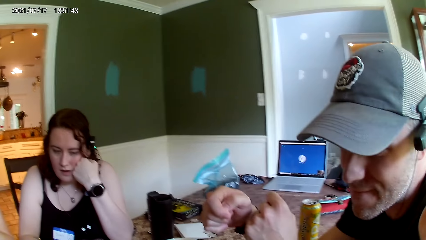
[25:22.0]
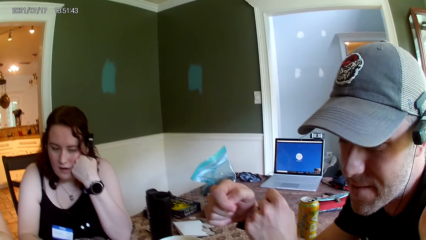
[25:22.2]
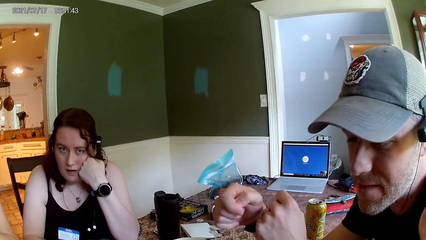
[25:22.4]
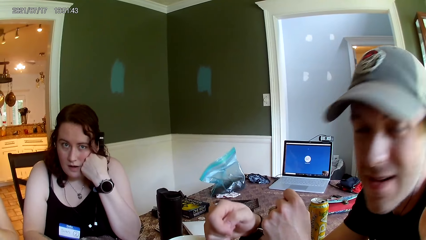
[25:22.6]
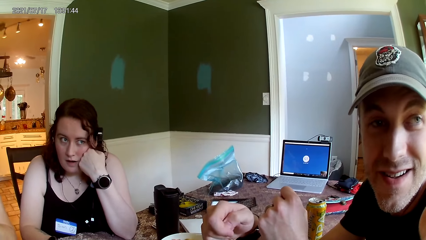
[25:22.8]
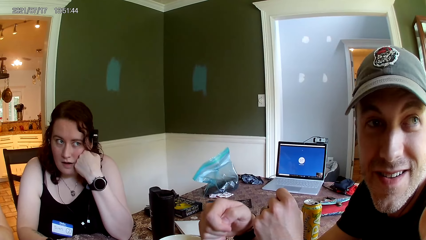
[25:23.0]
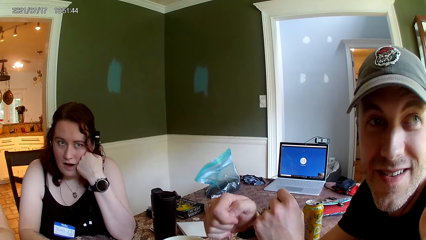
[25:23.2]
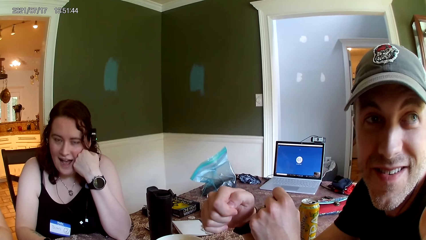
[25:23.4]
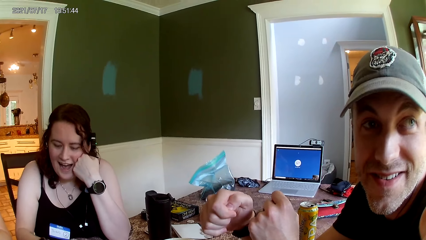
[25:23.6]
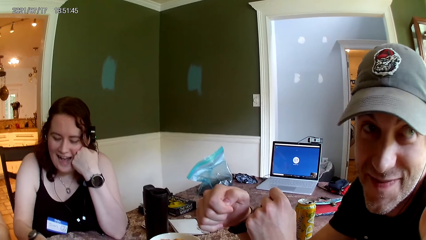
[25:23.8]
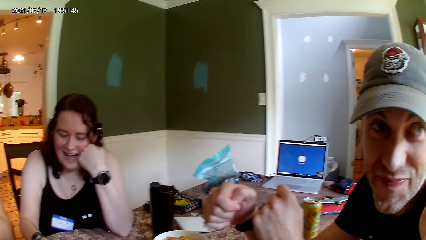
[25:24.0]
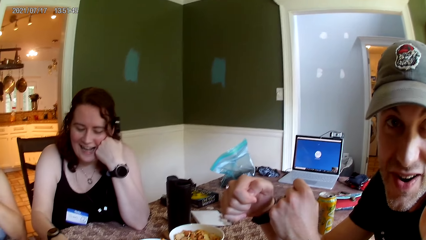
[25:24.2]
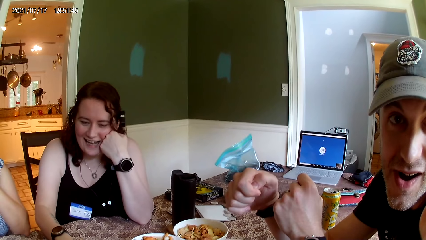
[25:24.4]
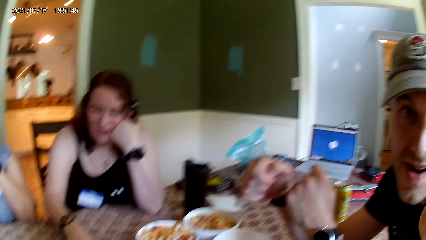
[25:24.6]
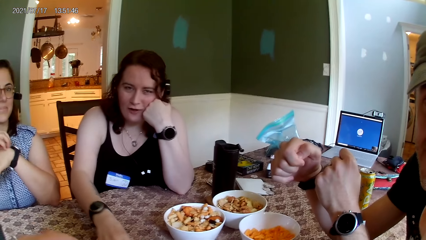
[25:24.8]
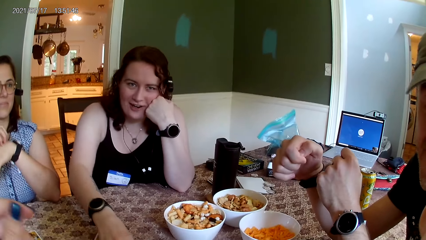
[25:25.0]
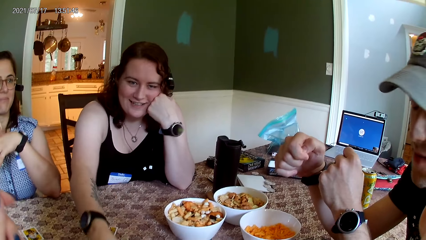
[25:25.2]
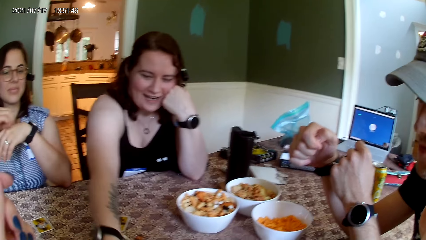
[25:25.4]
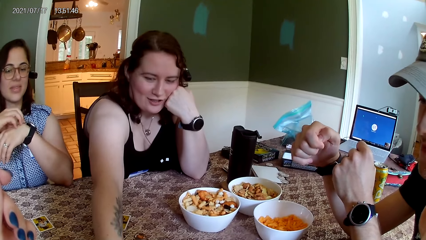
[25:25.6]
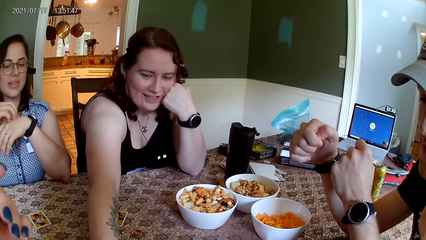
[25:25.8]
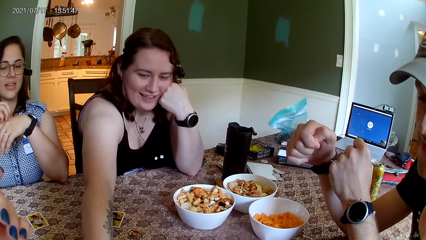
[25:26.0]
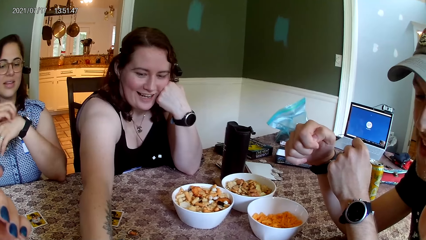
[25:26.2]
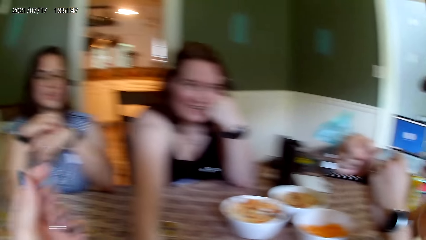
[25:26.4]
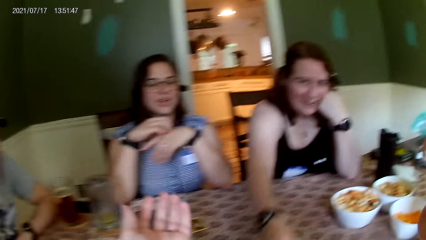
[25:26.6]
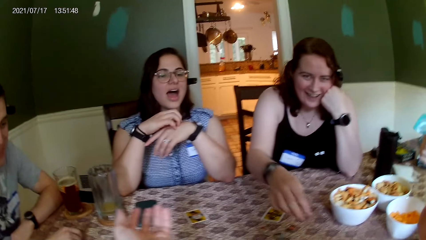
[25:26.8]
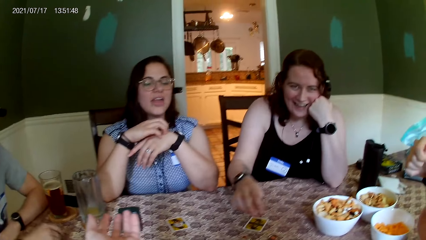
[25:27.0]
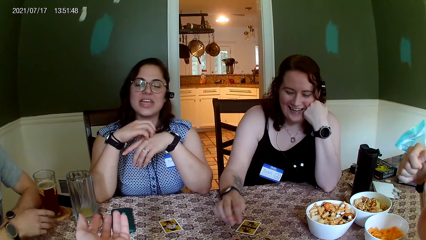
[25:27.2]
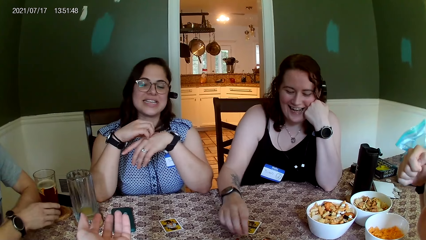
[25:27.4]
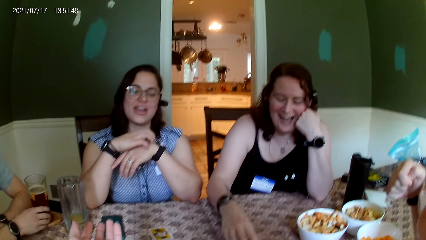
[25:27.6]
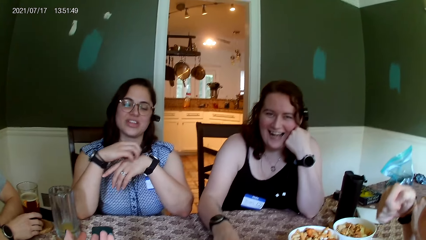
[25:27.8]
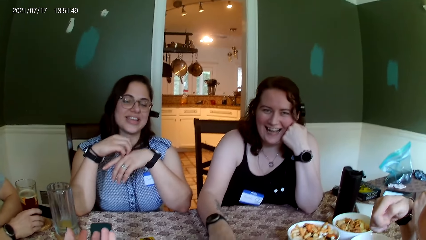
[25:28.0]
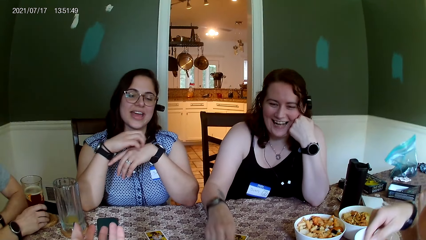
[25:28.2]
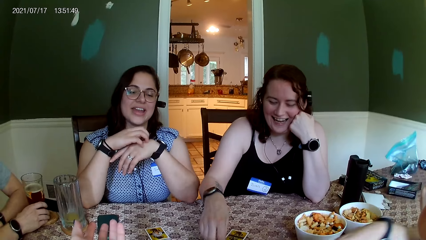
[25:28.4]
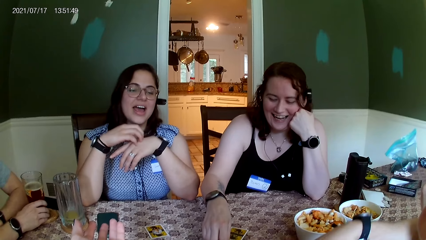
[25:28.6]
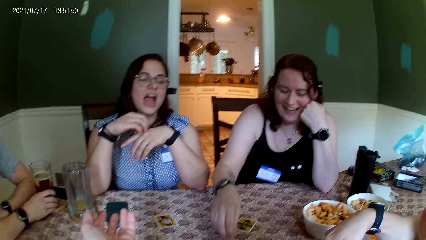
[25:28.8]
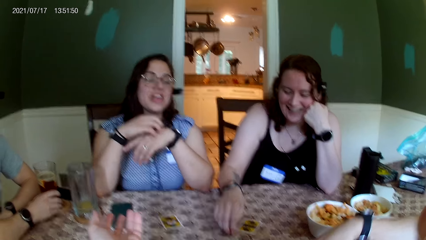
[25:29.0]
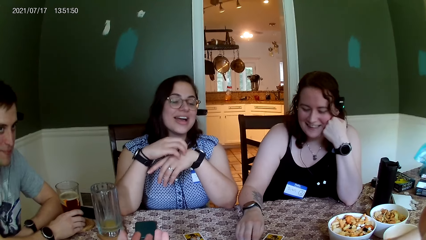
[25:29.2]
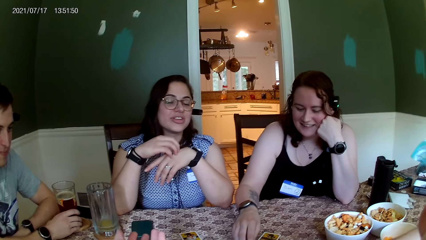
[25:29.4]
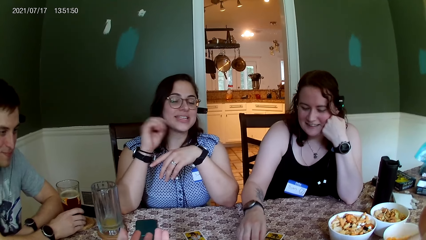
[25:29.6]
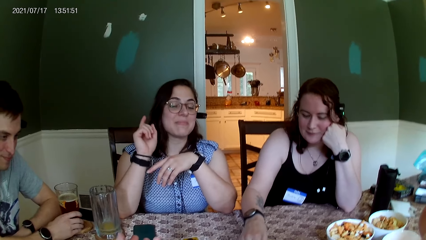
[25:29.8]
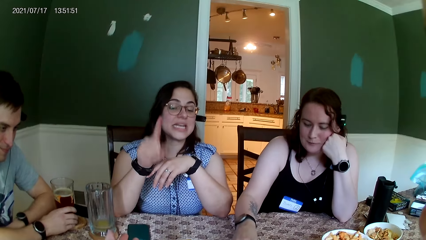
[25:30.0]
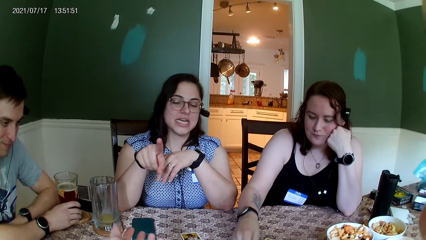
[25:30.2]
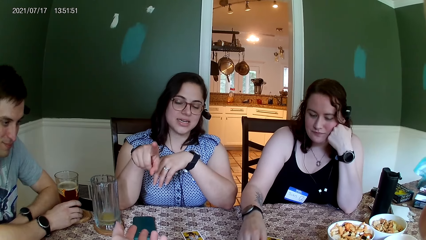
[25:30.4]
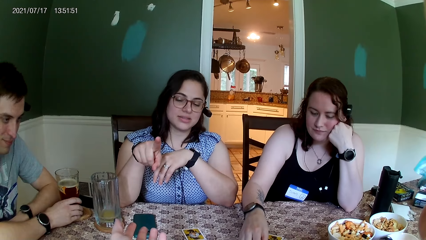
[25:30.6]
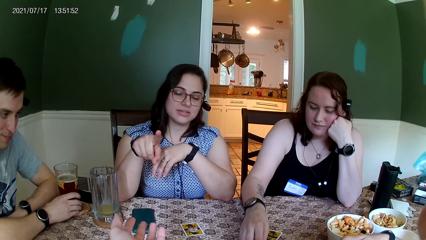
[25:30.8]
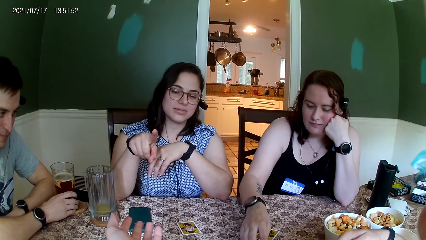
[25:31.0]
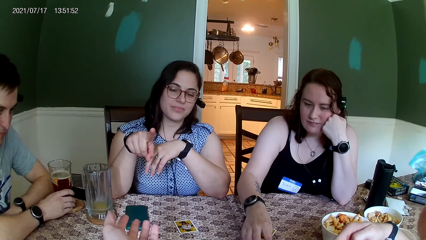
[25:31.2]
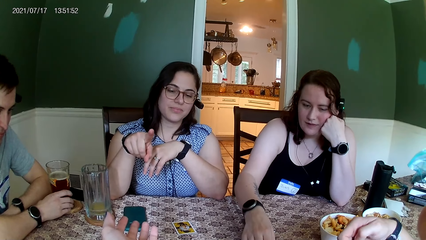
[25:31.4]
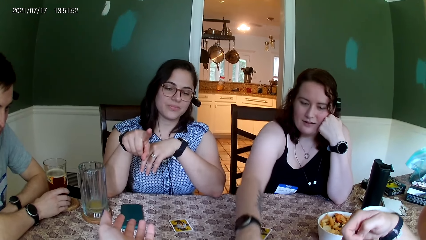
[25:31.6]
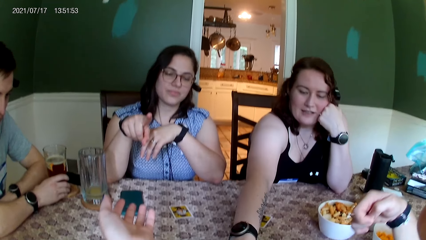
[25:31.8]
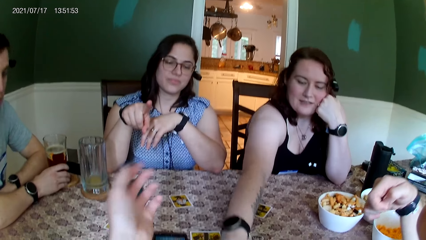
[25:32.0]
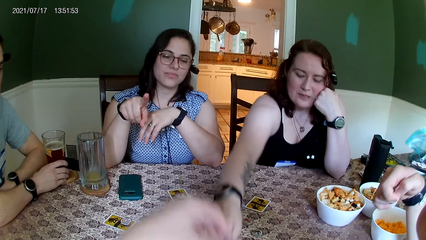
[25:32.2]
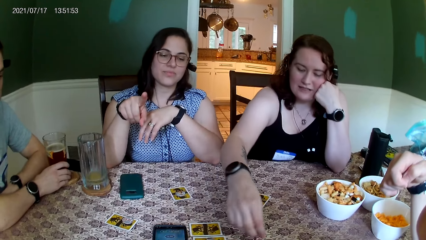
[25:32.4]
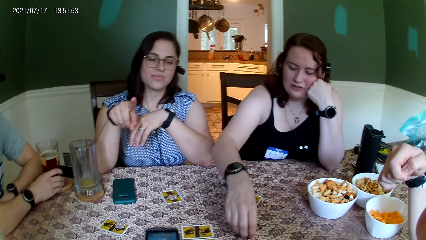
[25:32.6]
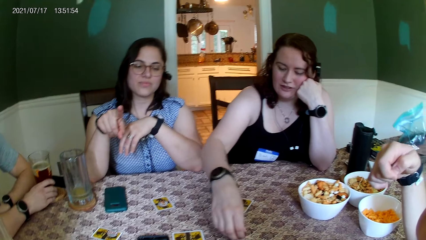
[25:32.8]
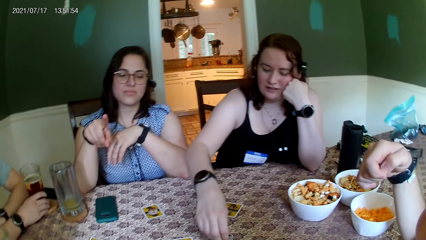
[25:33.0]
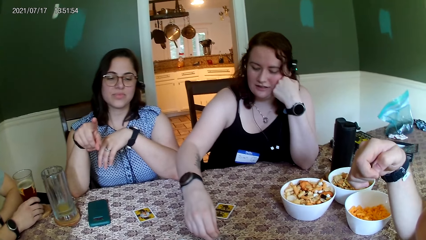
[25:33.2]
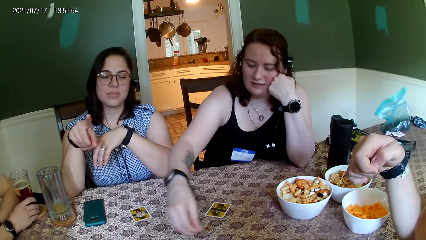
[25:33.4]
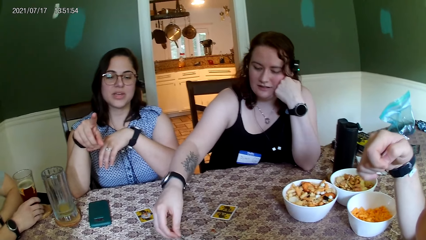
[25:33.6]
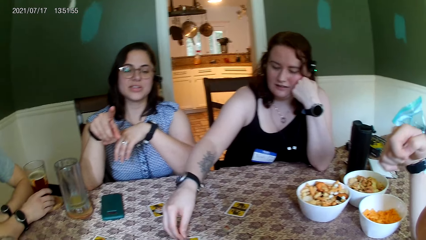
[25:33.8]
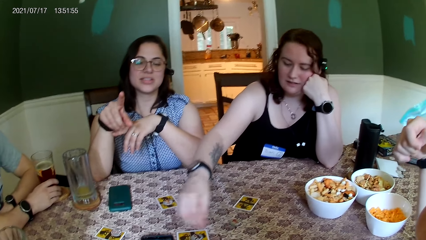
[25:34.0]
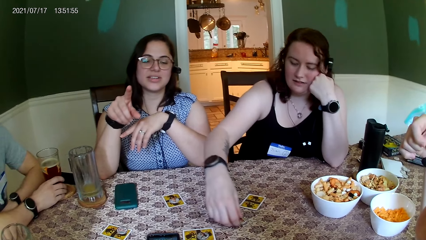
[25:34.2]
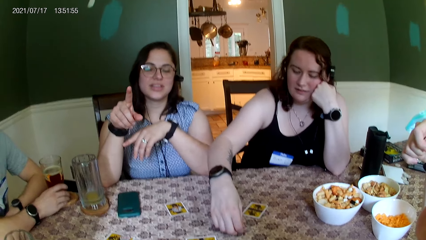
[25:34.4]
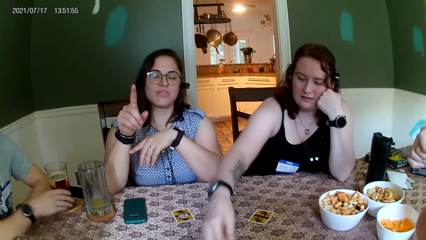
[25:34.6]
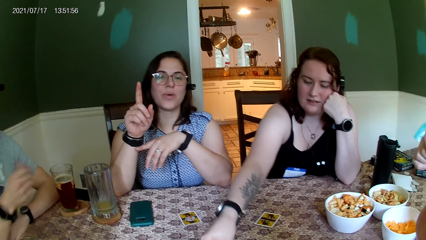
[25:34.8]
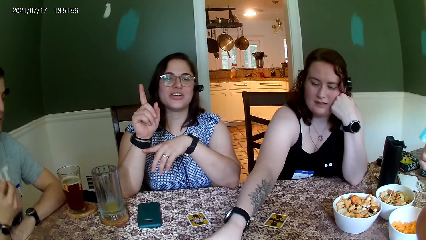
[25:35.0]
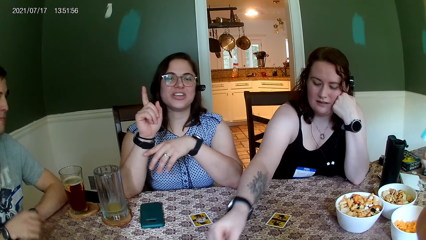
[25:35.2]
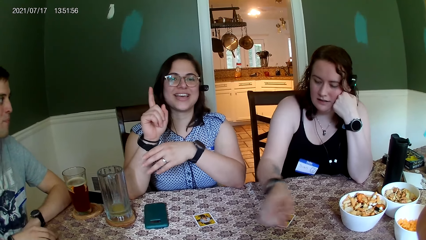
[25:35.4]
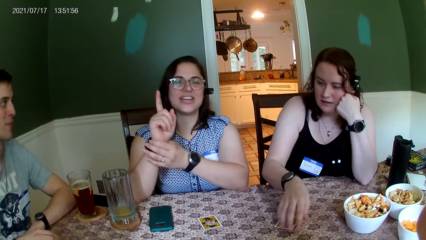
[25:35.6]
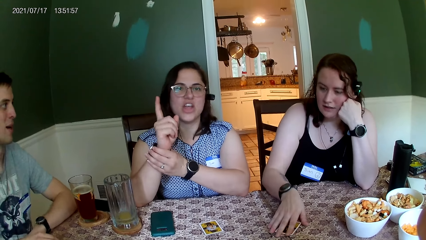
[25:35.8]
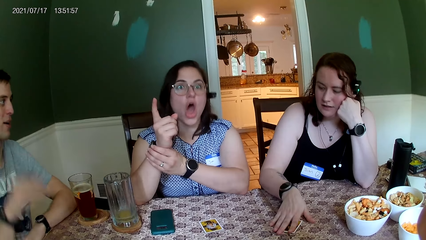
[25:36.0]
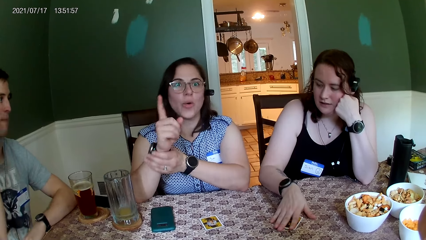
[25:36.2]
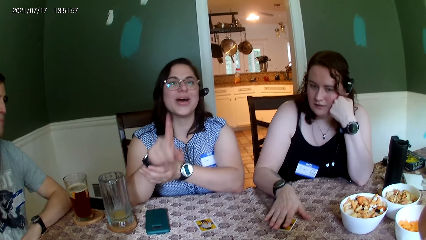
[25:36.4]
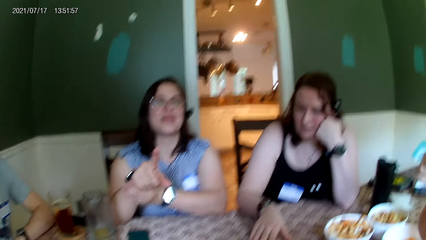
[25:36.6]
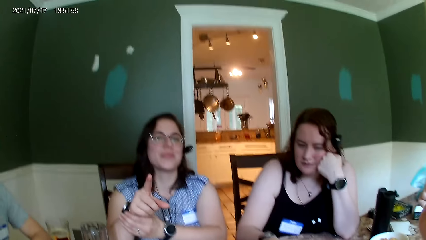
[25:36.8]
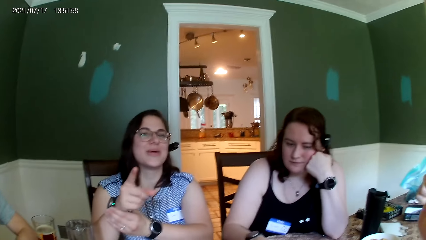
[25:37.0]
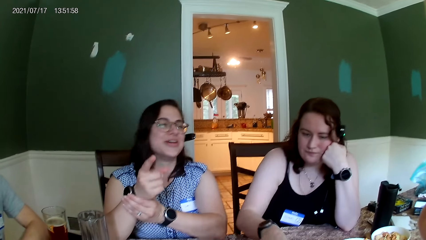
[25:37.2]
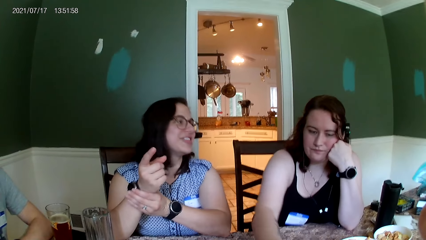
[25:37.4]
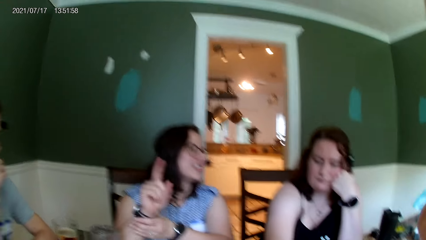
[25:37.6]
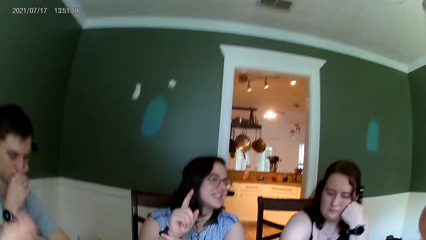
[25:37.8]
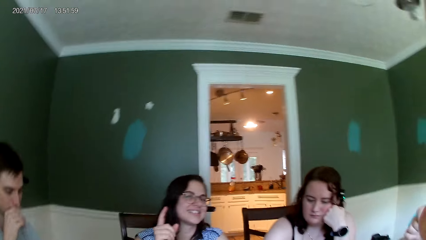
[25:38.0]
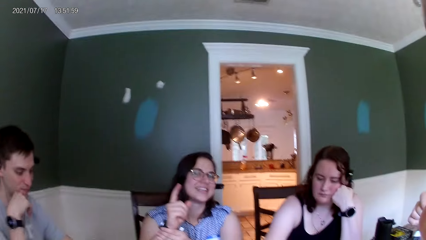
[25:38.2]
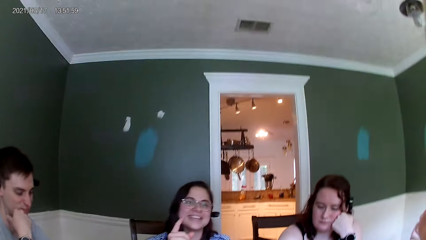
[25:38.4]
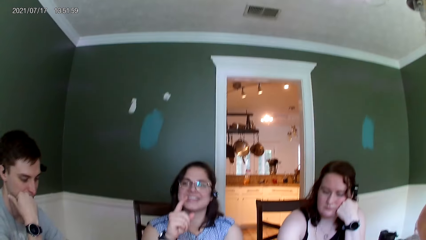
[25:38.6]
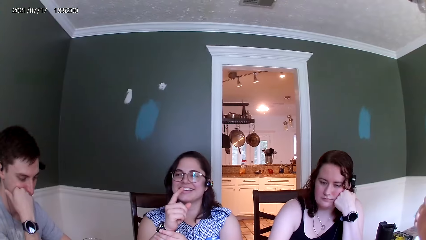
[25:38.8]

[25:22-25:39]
The camera wearer looks at a person. They laugh. They look at another person. They look at the snacks in the bowls. They listen to a third person. They move the left hand. The woman picks up the coin from the table with her right hand. She places her right hand on the card on the table. The camera wearer listens to the third person.
